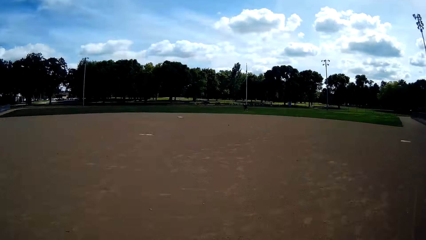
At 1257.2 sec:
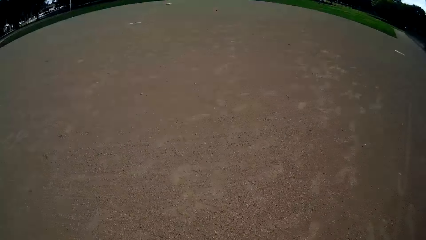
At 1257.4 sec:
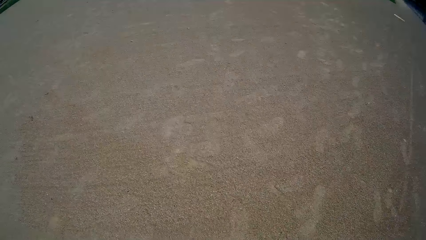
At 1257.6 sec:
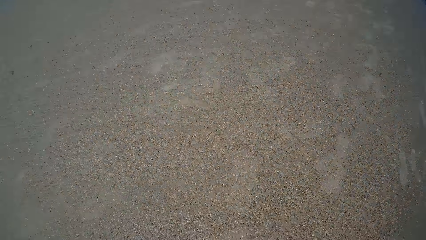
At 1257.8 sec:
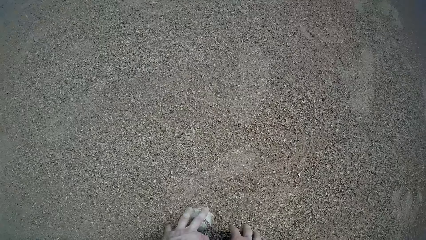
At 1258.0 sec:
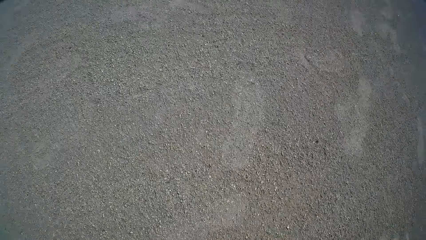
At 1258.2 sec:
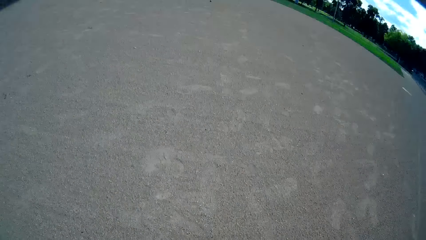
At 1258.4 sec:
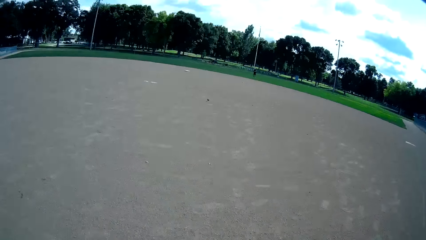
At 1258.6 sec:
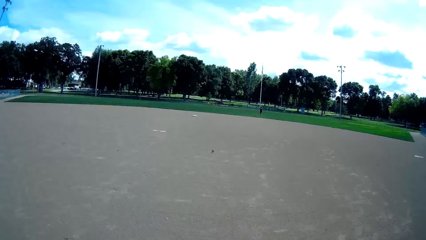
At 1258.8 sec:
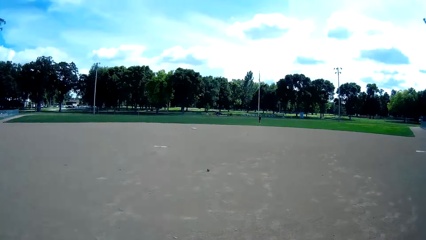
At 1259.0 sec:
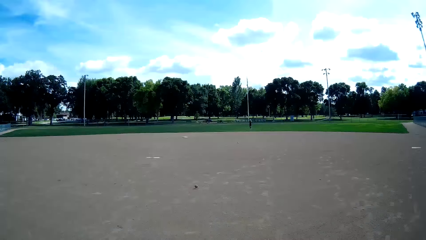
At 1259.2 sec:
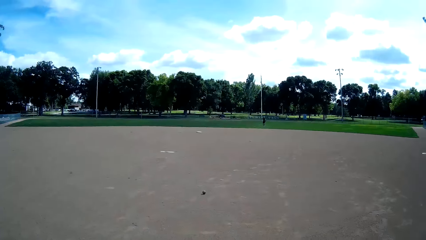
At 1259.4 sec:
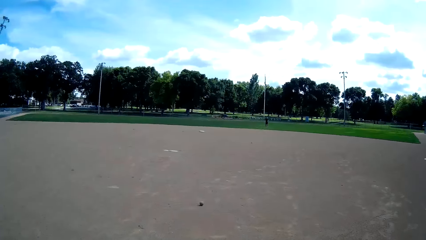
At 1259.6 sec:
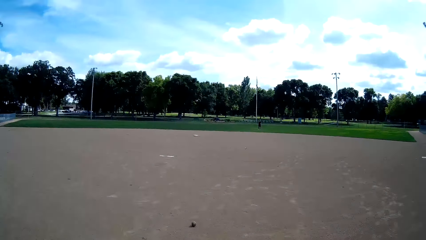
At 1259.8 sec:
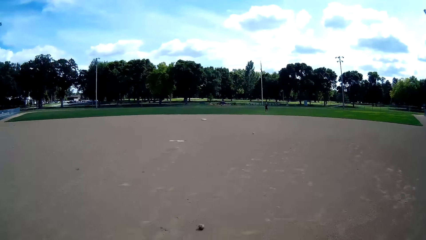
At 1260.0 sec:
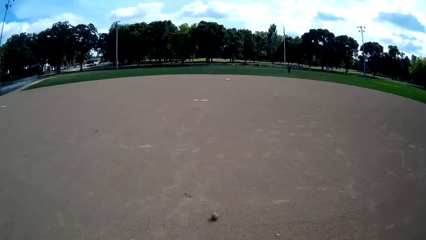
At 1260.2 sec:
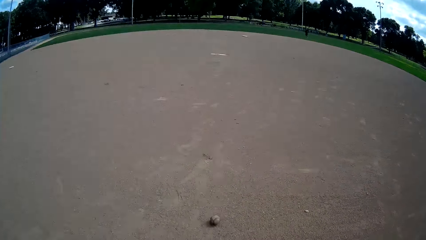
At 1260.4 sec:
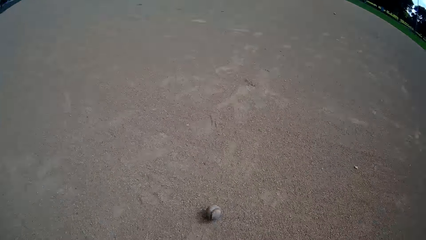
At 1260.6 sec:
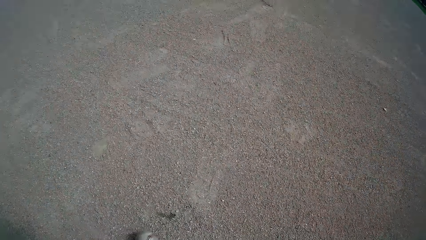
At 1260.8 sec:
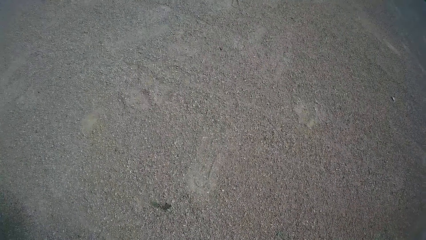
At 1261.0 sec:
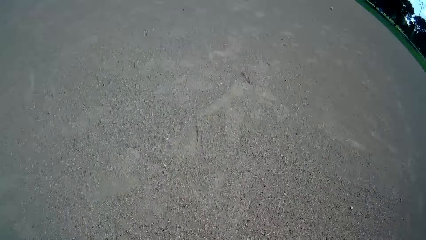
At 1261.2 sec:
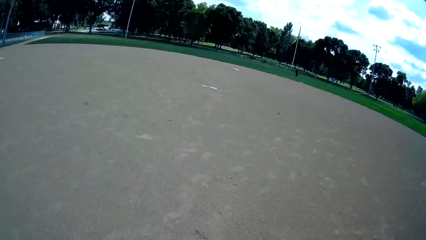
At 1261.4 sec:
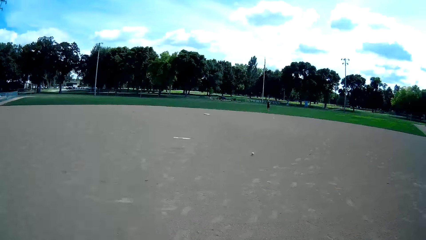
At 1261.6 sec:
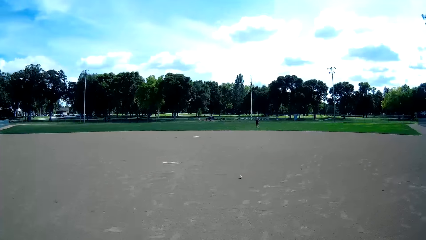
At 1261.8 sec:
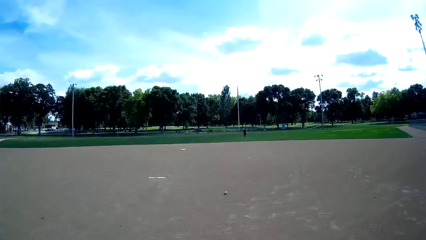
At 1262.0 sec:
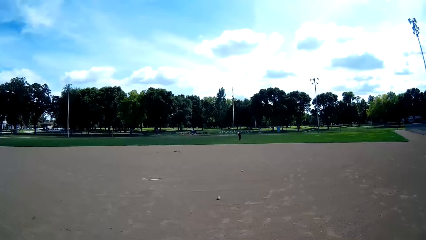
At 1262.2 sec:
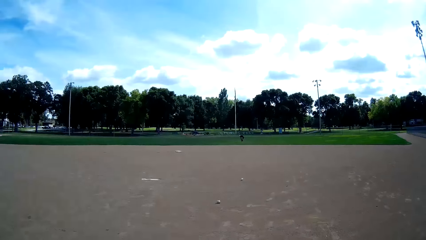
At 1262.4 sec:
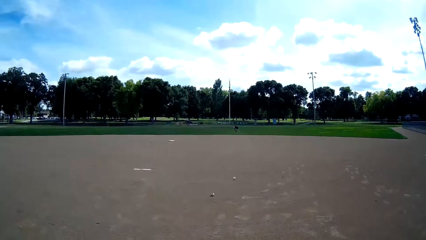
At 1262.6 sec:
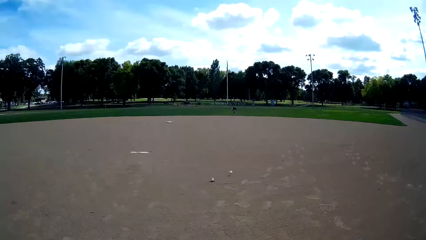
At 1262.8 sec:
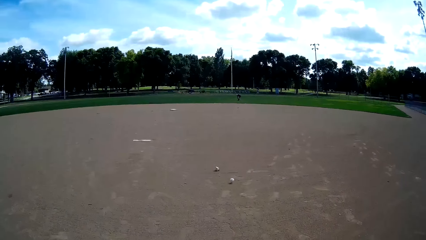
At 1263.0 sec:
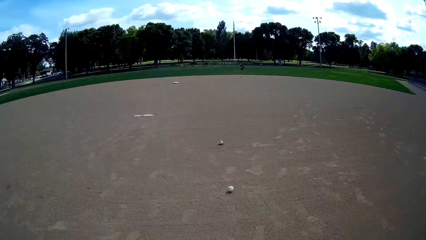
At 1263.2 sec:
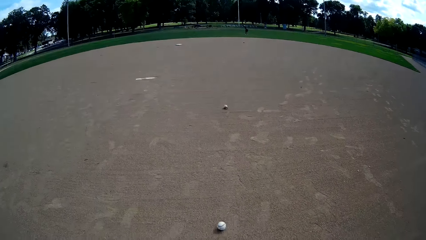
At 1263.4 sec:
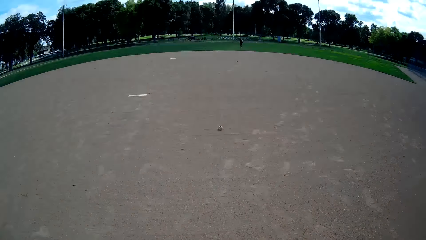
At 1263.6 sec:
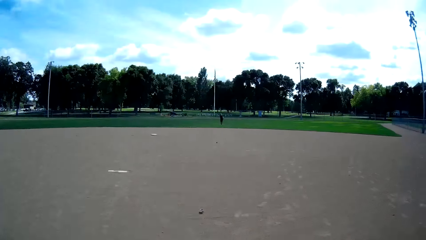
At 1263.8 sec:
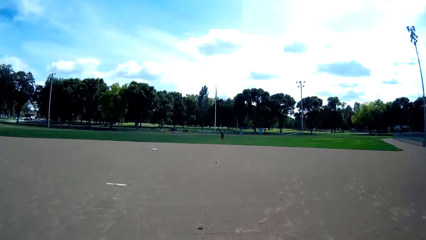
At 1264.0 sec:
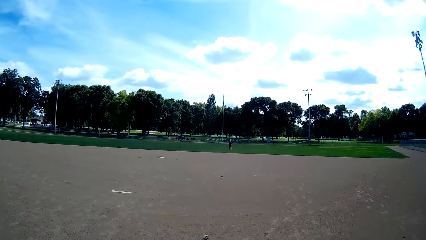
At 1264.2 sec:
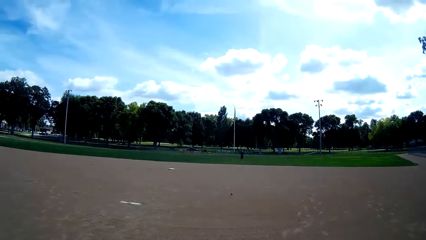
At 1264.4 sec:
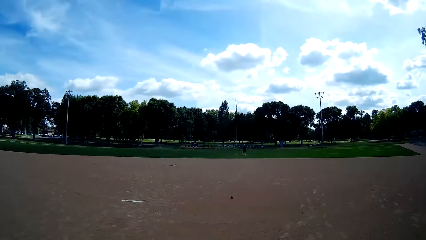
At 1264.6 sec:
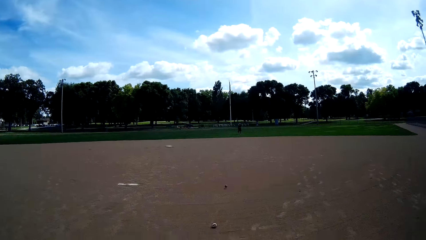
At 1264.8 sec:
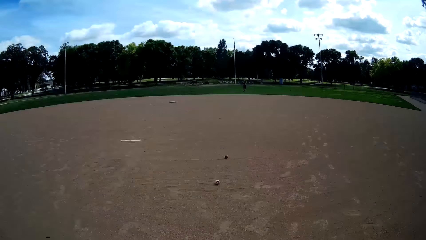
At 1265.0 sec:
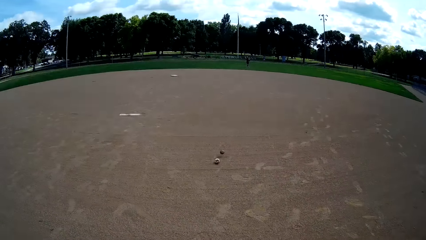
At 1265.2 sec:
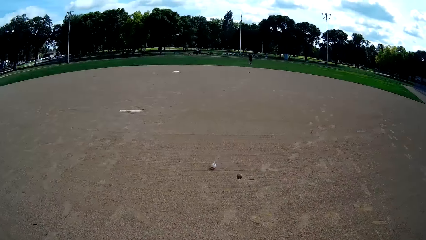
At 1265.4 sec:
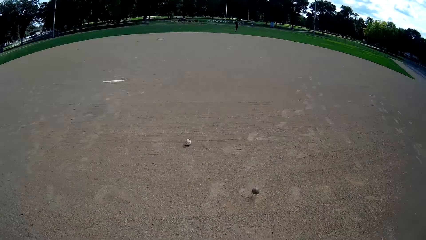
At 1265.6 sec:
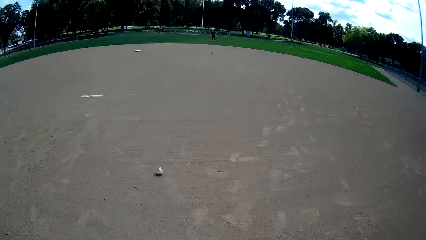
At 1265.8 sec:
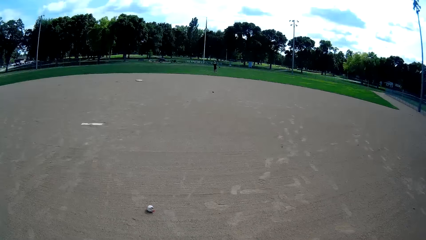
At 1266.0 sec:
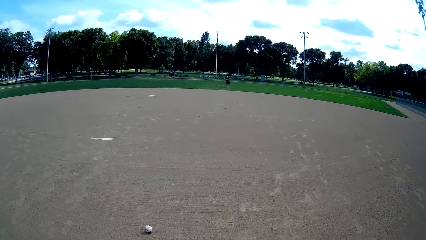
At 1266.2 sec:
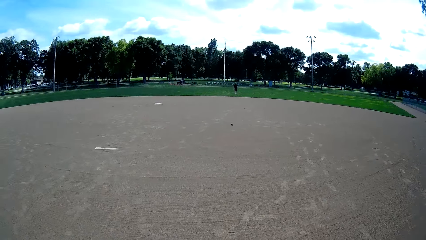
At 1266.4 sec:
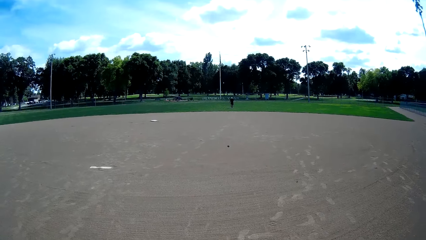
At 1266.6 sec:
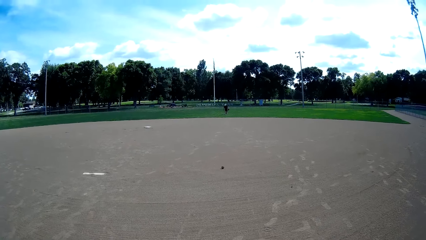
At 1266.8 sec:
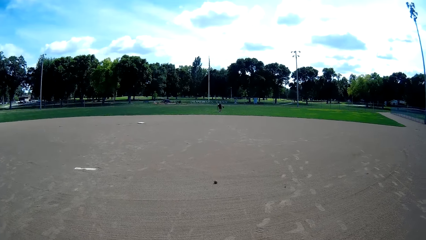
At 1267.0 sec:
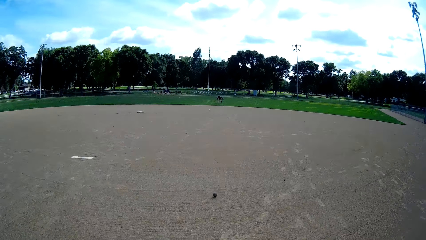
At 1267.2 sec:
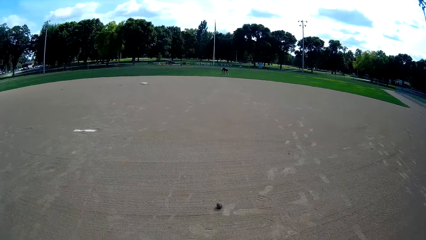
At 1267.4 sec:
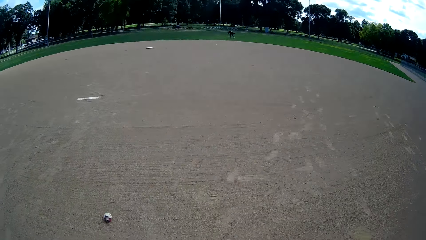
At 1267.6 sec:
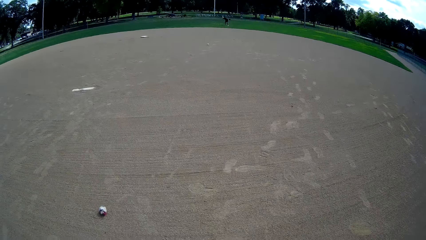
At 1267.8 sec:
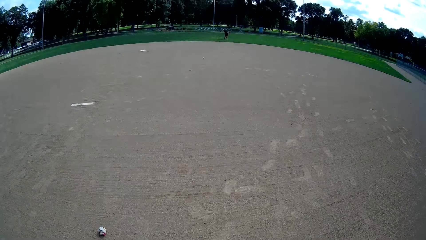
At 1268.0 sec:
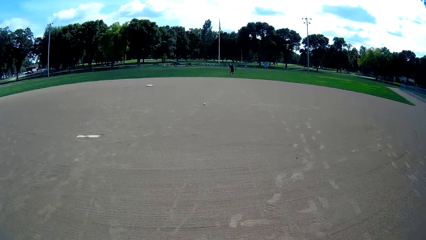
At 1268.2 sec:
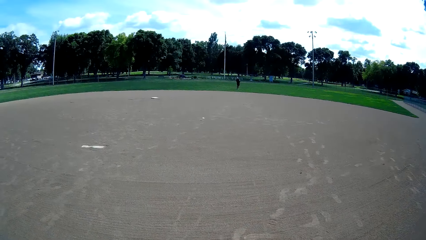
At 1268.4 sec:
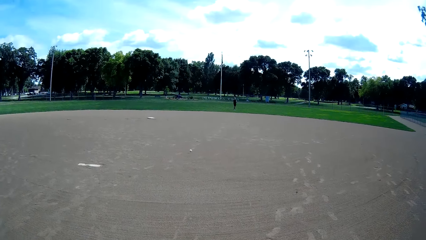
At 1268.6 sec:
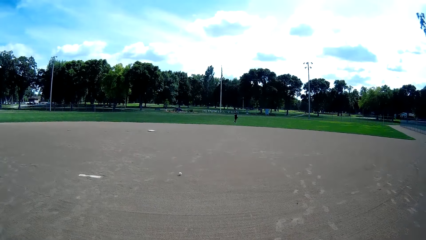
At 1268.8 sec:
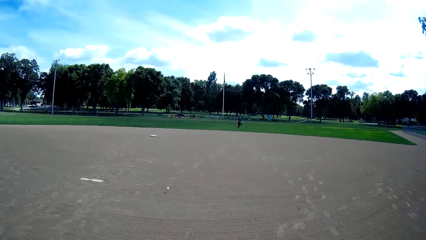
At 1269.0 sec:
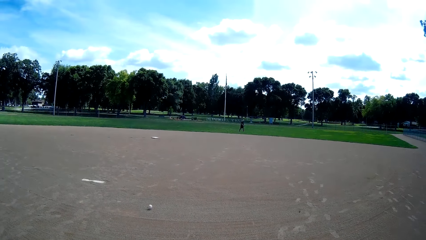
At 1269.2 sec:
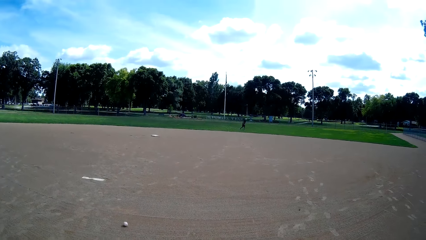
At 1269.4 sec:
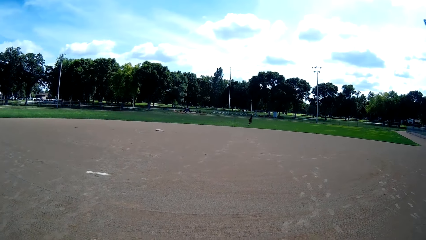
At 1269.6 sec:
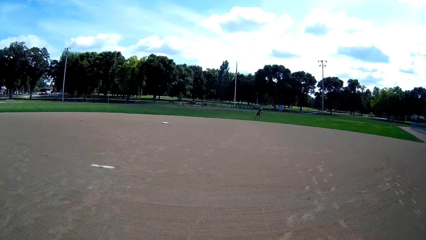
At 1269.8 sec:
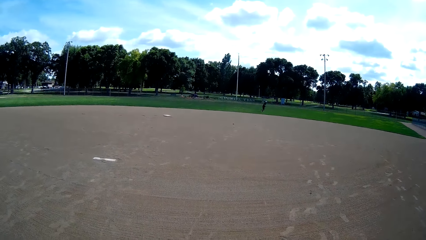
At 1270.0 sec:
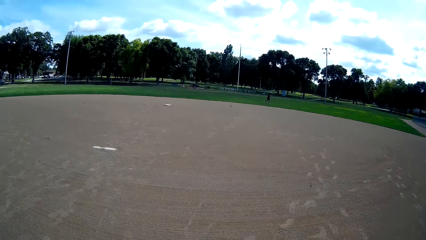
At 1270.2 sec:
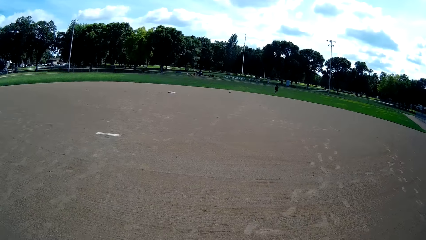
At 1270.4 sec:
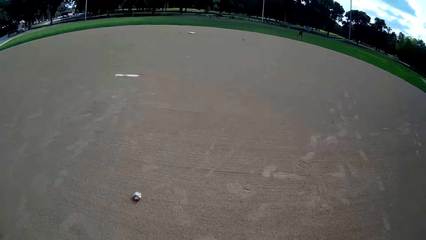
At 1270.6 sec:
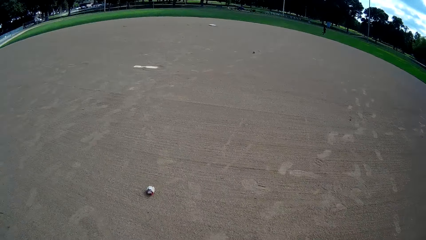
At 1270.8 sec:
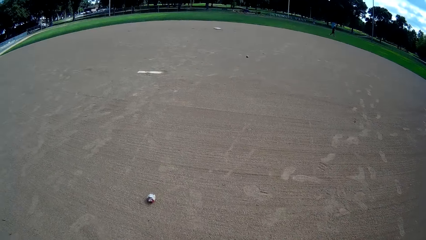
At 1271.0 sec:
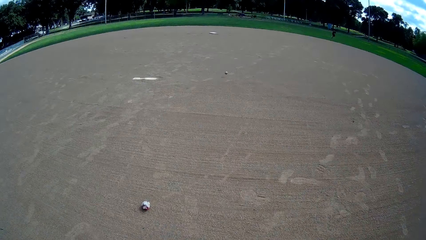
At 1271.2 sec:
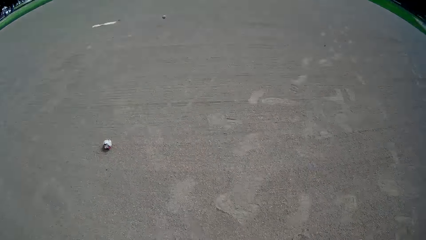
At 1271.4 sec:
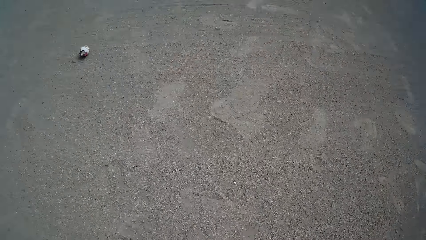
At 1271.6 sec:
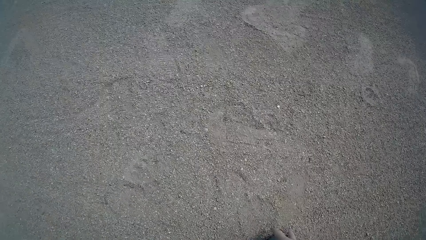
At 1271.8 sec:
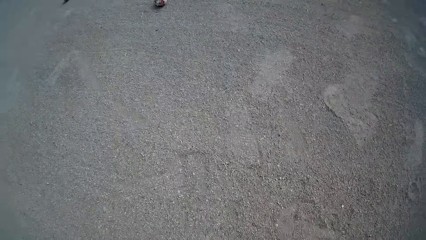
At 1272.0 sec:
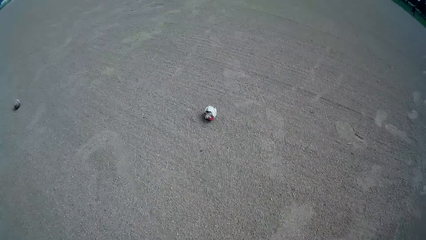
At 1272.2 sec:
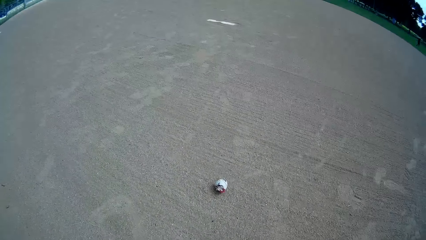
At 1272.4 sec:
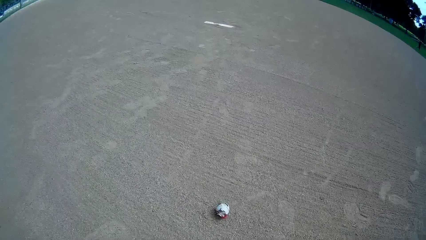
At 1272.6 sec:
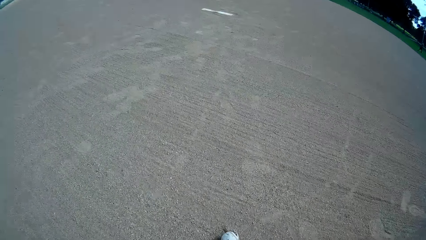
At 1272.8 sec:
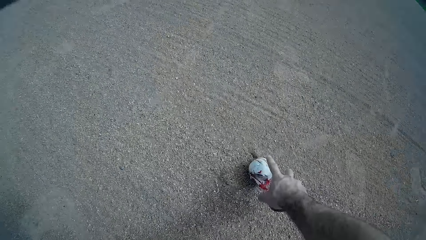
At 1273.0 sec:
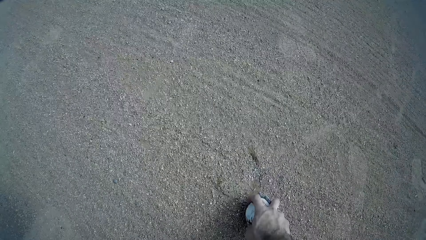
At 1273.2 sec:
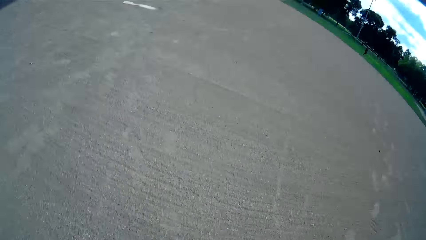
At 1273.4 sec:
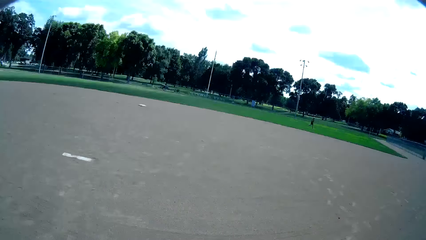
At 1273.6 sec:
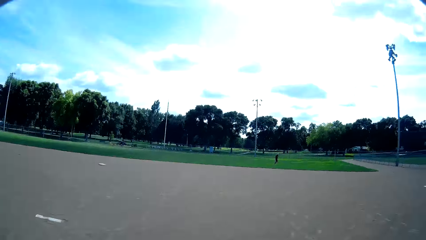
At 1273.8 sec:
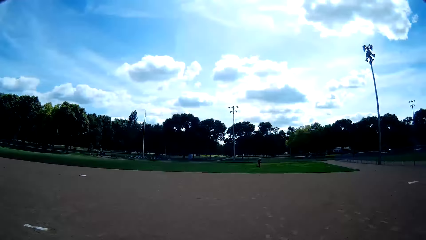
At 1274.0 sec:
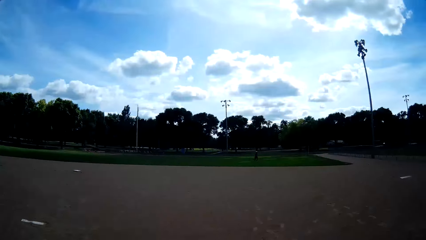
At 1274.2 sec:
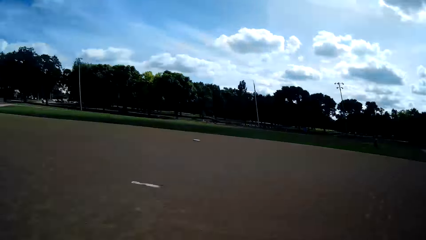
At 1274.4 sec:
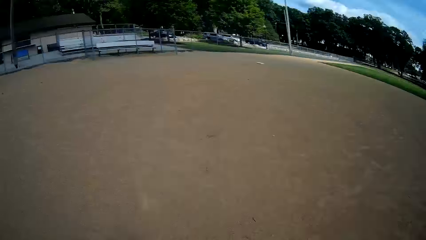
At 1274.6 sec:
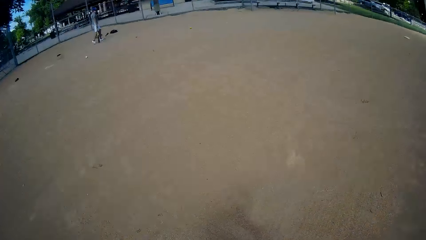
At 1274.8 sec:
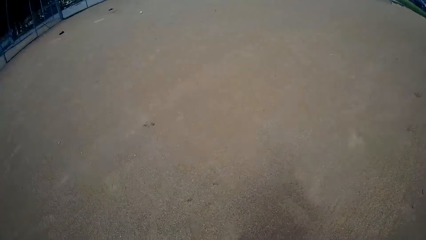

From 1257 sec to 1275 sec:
The camera wearer picks up balls from the ground. They look at the balls. They pick a ball from the ground. They look around.
